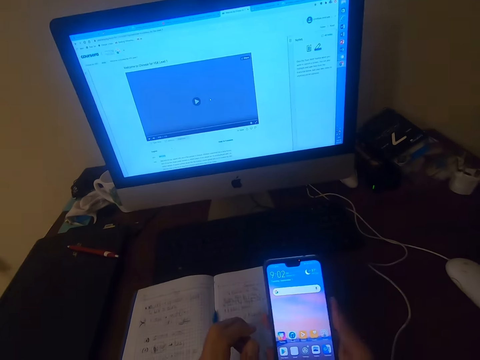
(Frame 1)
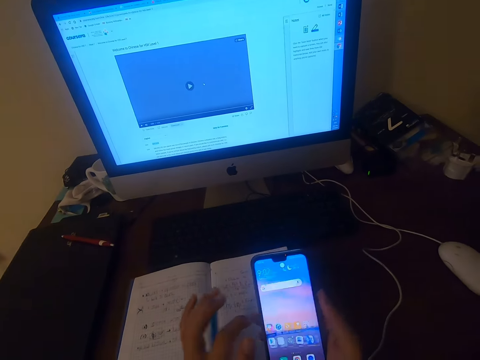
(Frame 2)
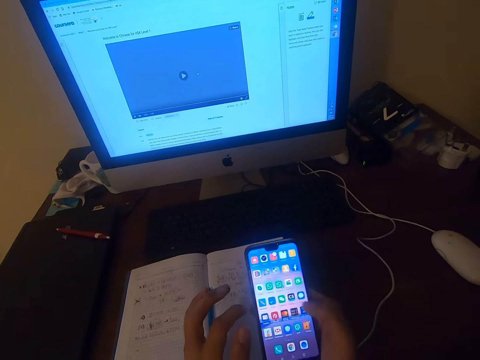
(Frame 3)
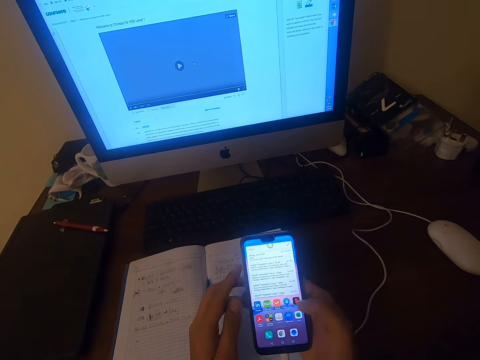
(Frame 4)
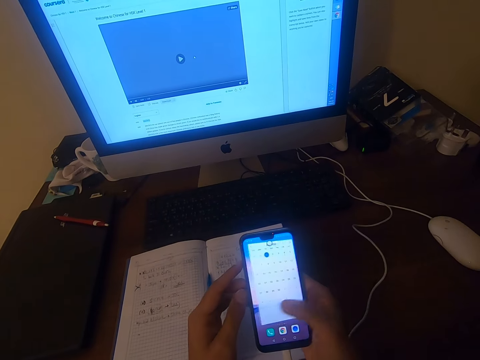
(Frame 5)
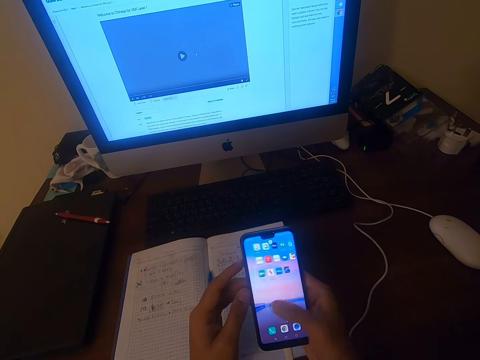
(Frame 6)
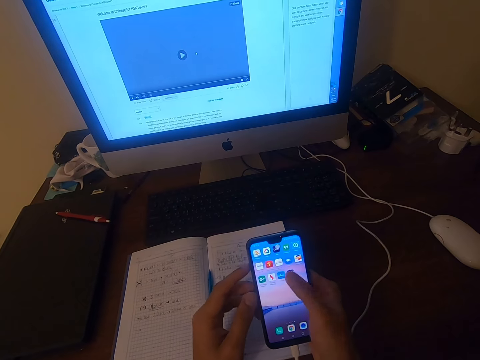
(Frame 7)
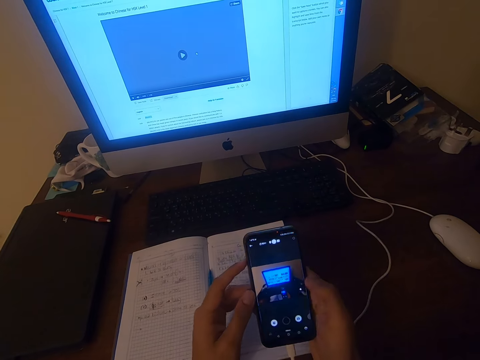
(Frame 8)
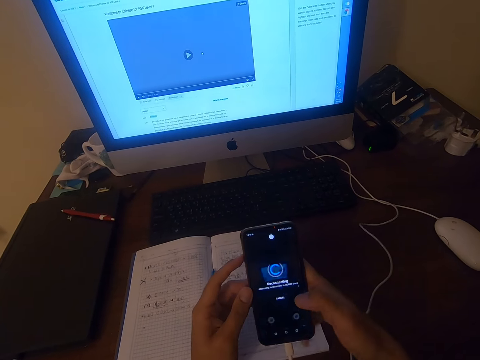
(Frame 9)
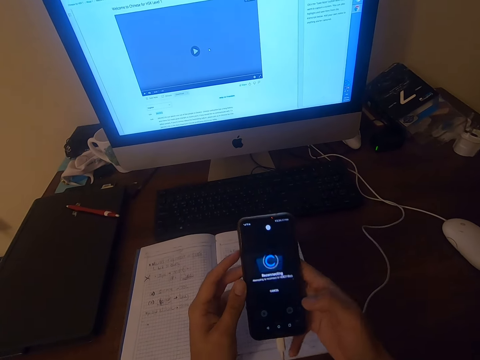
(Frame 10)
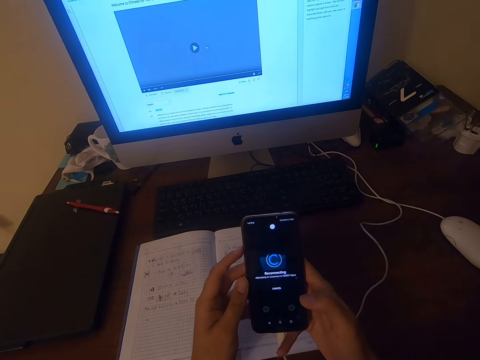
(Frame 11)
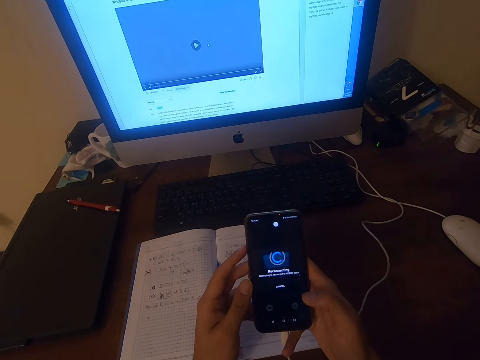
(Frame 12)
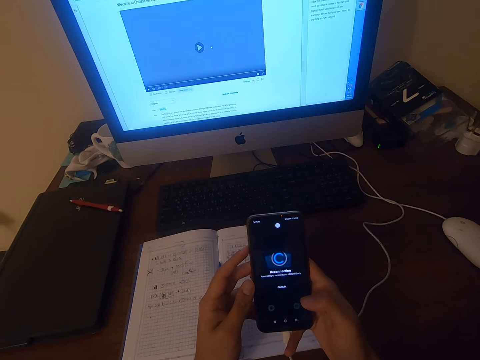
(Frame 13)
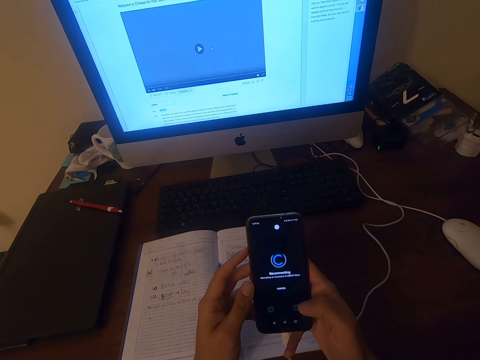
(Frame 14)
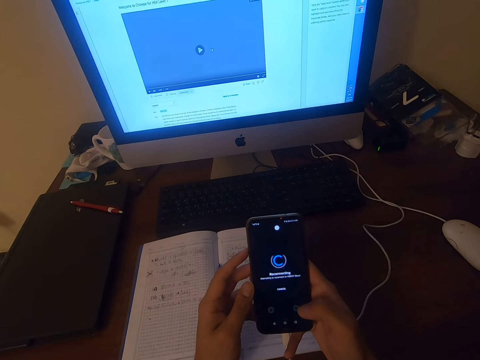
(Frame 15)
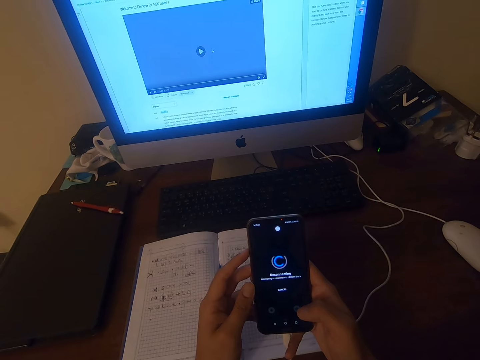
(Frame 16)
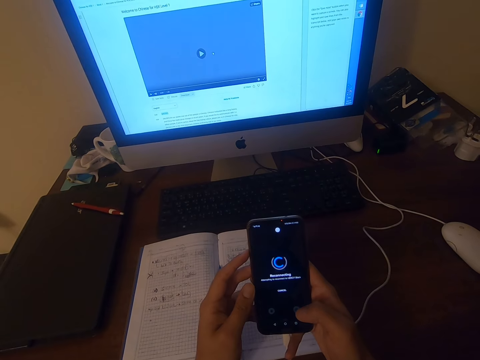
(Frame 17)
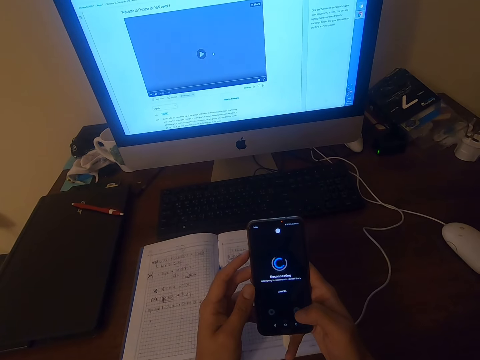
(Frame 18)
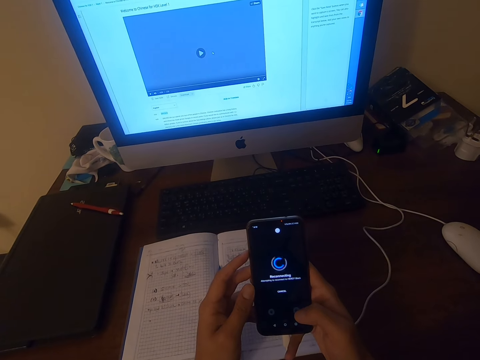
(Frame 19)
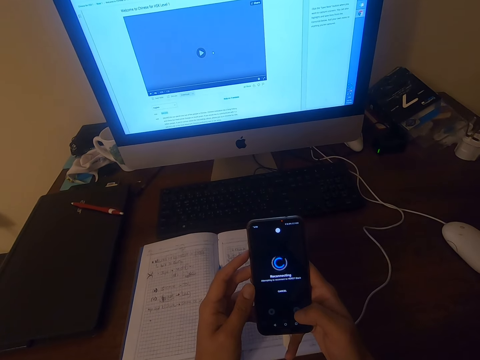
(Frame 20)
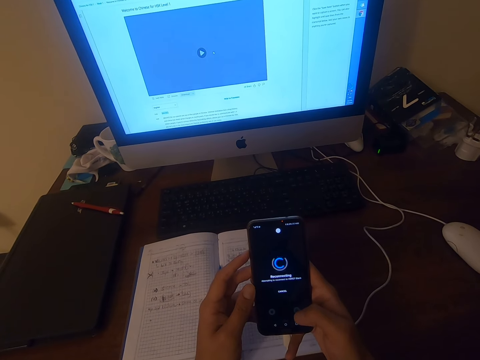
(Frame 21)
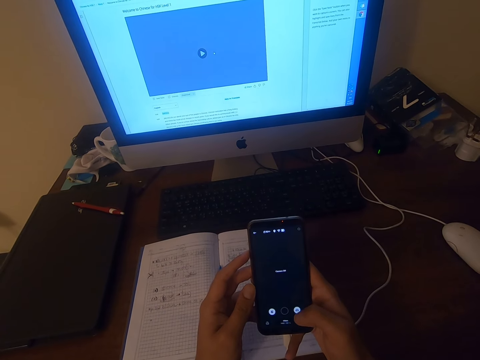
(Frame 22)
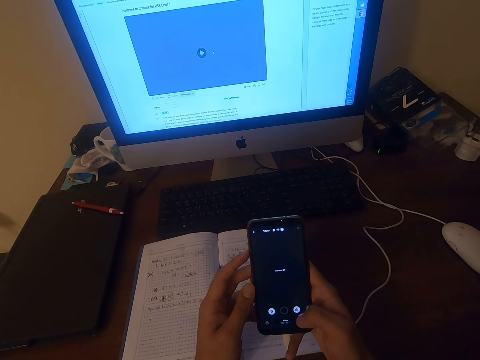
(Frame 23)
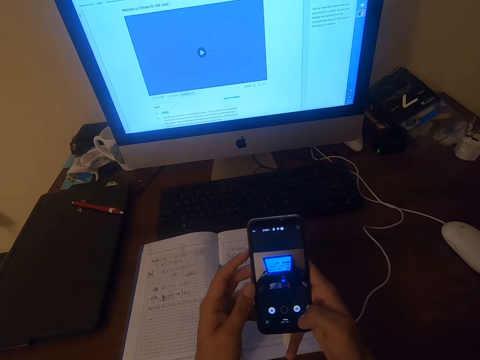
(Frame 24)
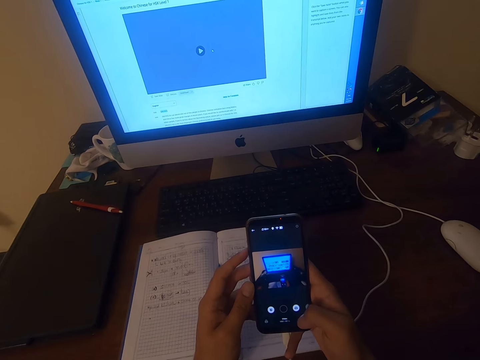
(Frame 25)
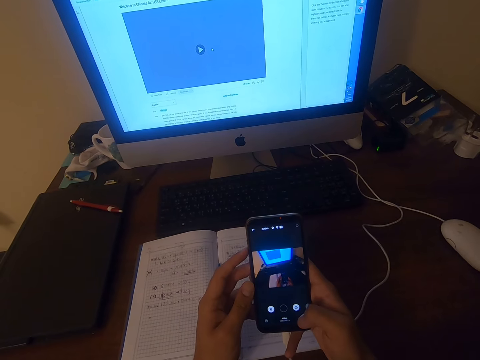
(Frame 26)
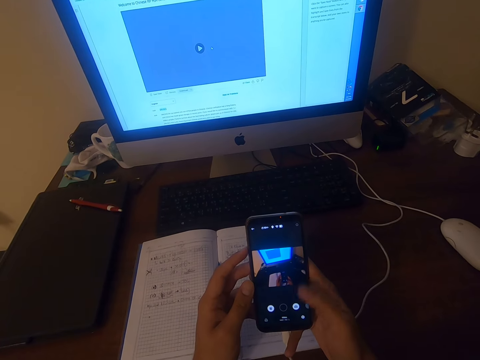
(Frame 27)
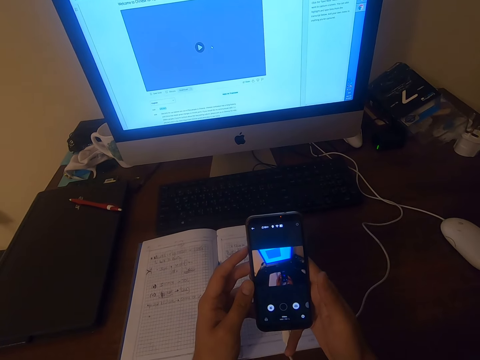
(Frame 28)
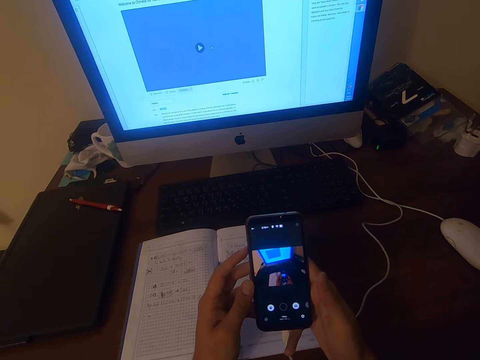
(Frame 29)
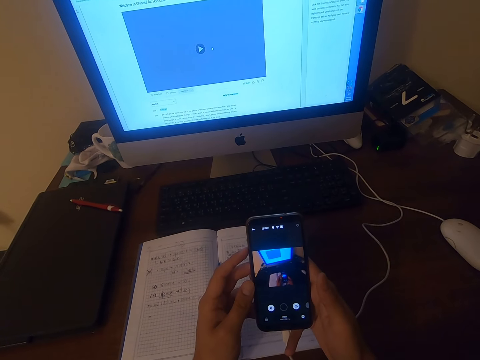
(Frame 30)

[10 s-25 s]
The camera wearer dials the phone. They swipe on the screen. They swipe the phone screen. They swipe the phone screen again. They hold the phone with both hands.

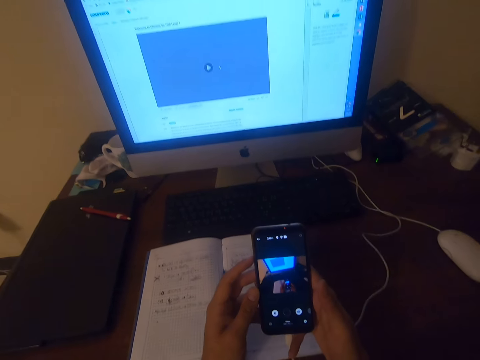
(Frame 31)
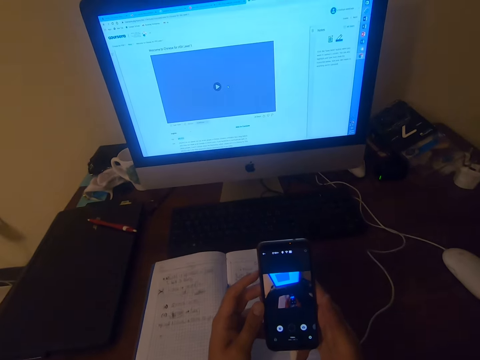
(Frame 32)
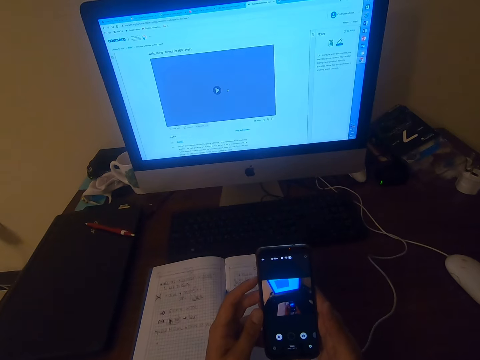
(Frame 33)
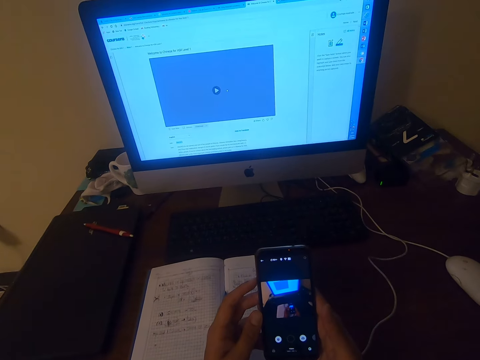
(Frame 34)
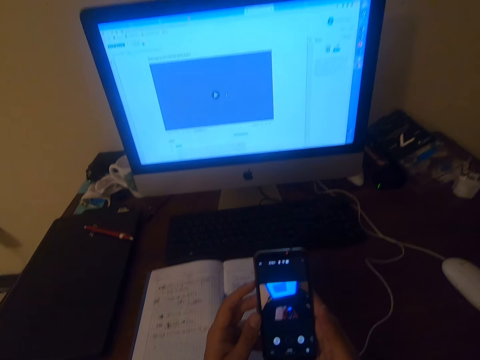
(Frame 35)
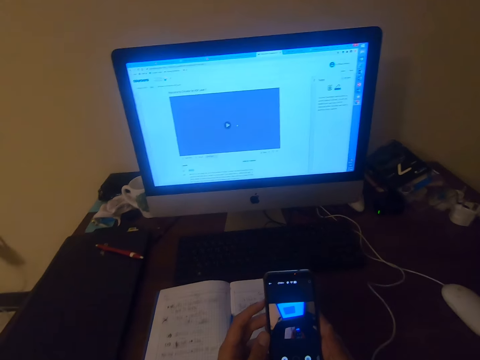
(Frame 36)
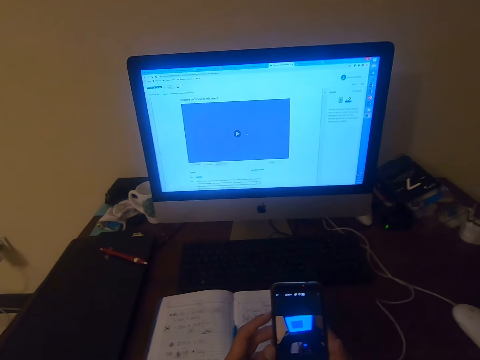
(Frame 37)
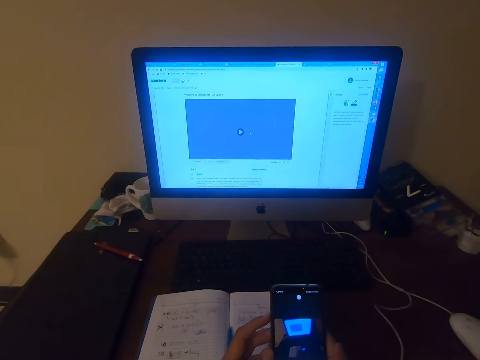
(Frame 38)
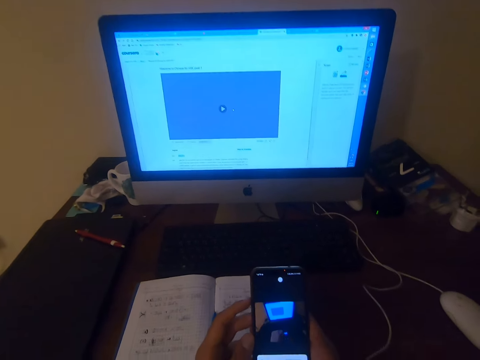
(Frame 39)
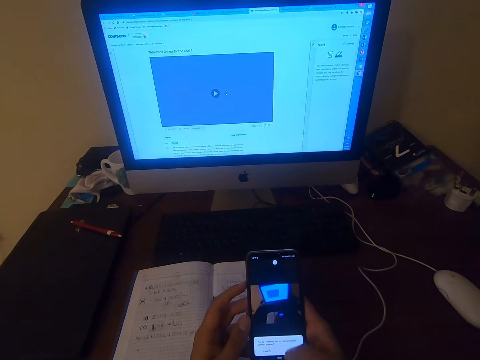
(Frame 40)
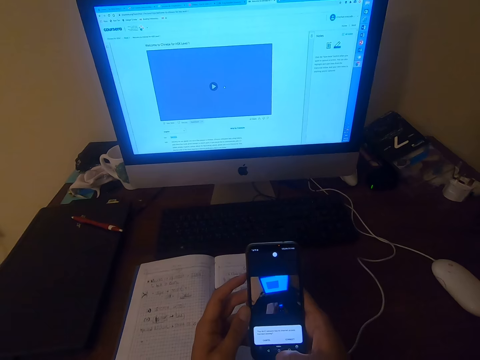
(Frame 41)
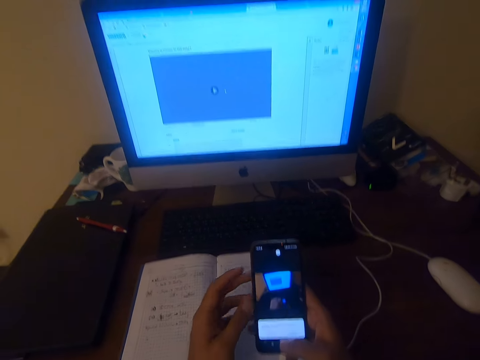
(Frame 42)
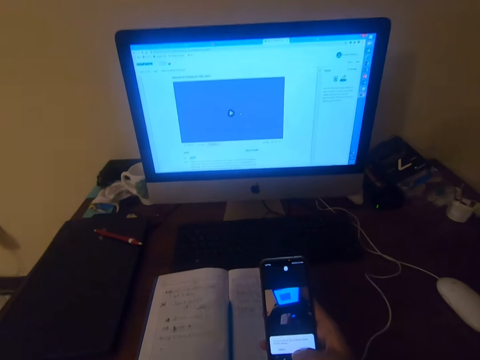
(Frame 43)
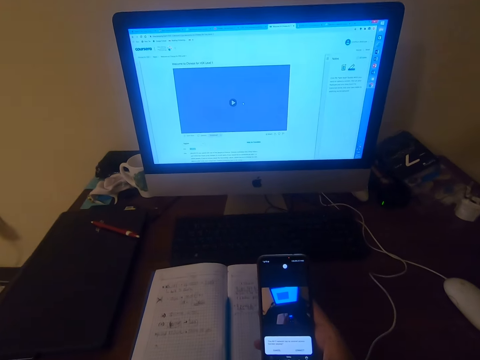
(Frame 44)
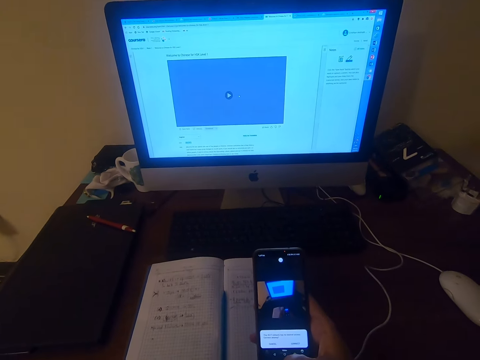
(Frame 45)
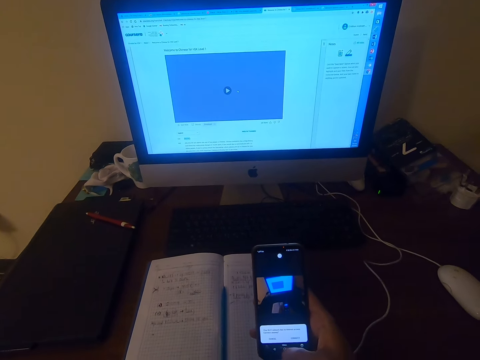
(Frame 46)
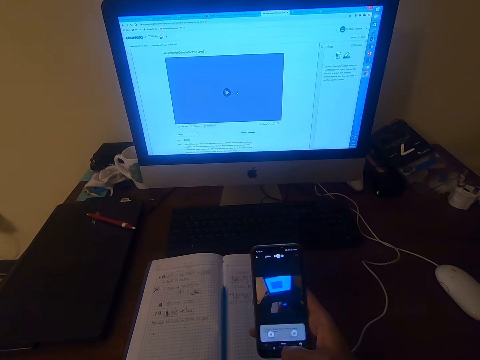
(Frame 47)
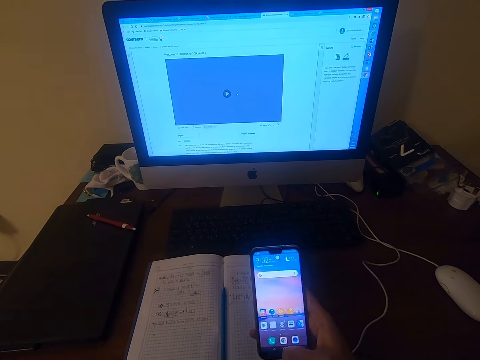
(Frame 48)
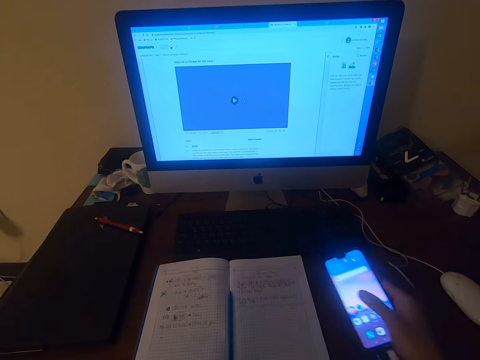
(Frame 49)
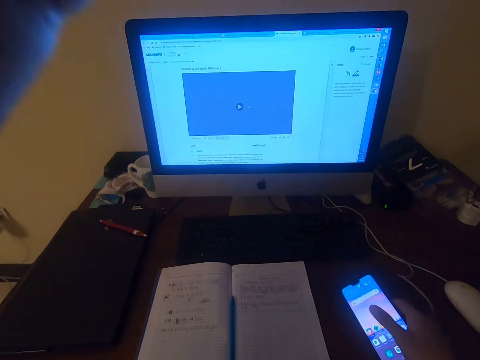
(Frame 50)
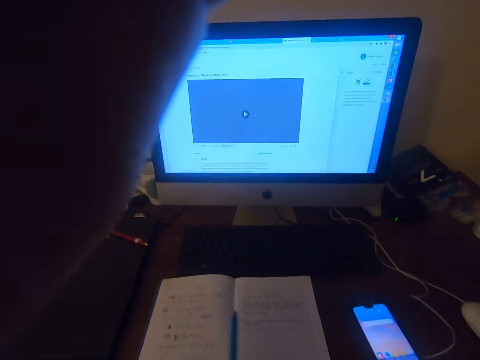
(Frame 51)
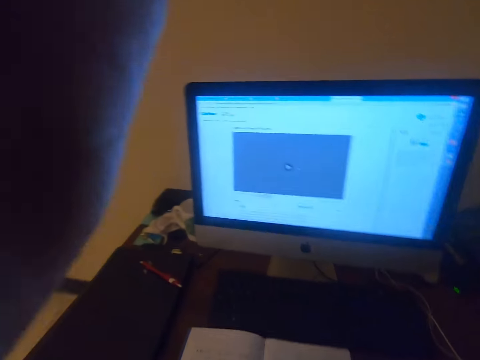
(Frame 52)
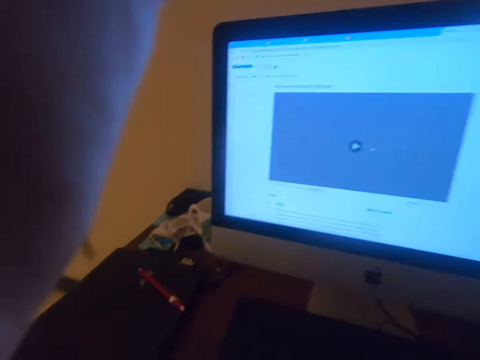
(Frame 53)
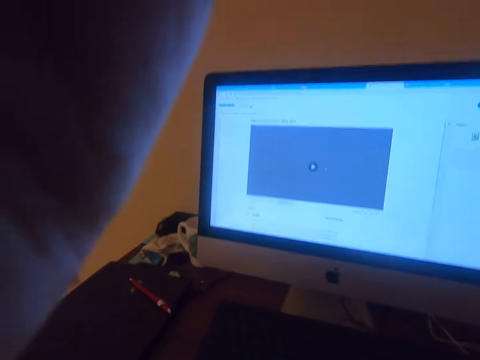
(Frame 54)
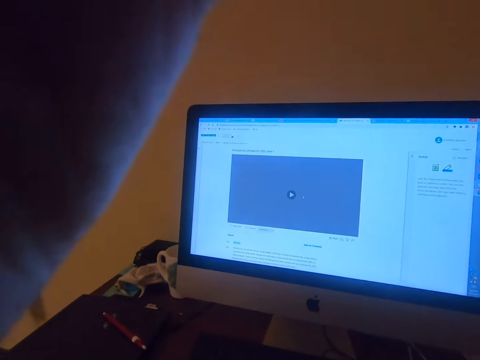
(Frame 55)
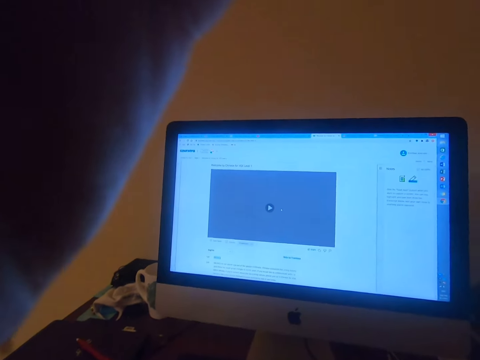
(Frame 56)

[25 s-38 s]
The camera wearer lifts up his left hand. He places the phone on the table. He fixes the camera.
